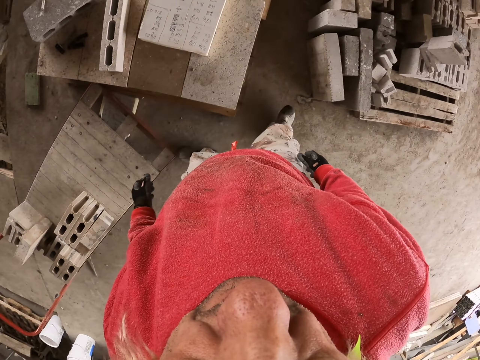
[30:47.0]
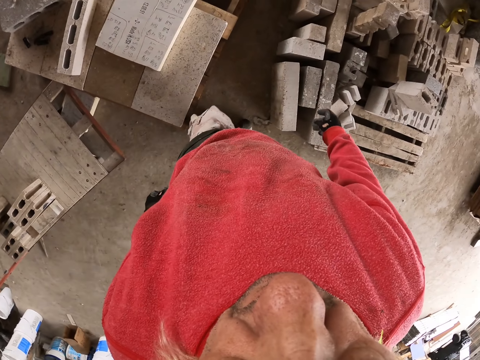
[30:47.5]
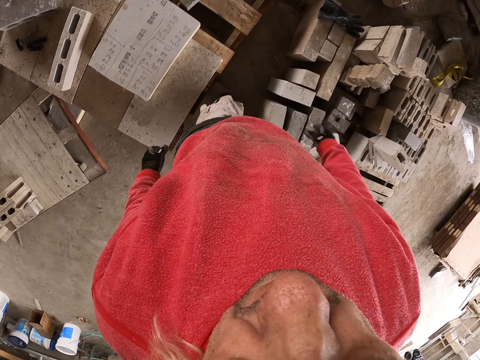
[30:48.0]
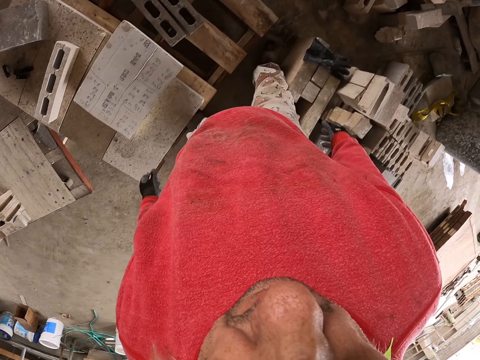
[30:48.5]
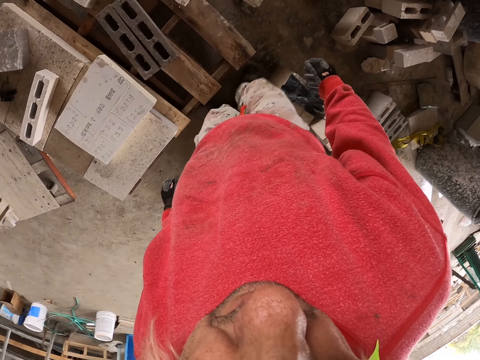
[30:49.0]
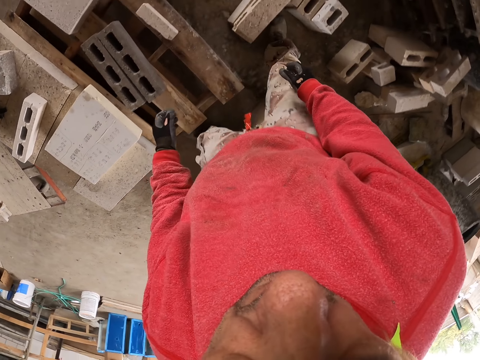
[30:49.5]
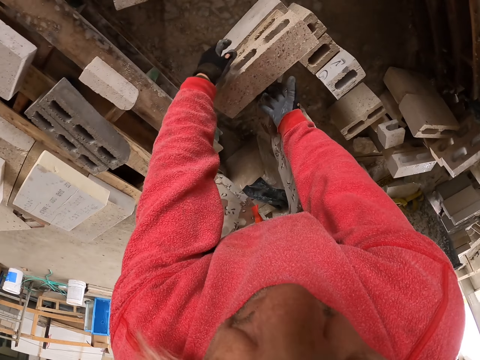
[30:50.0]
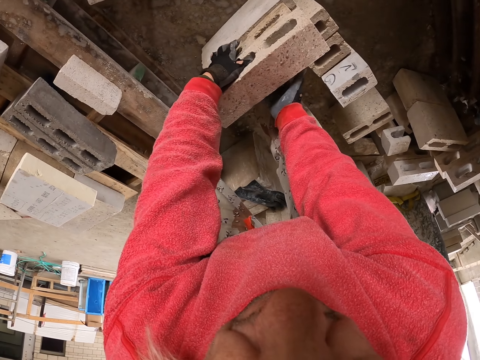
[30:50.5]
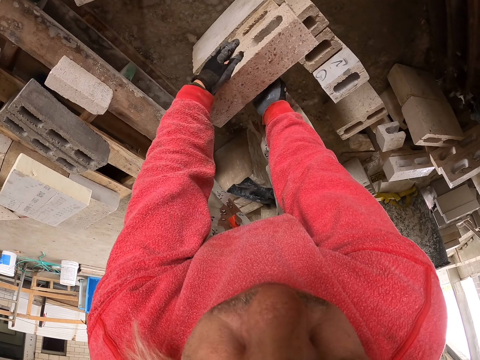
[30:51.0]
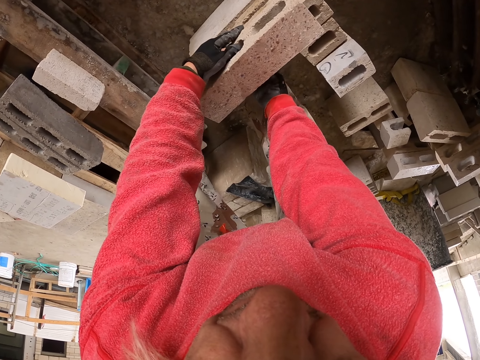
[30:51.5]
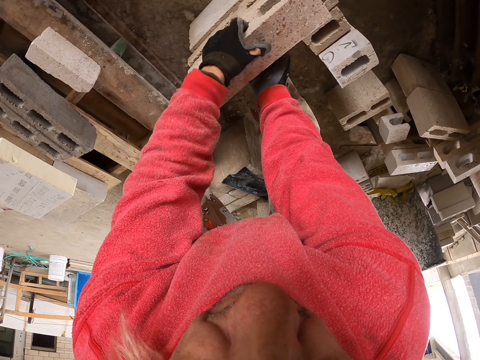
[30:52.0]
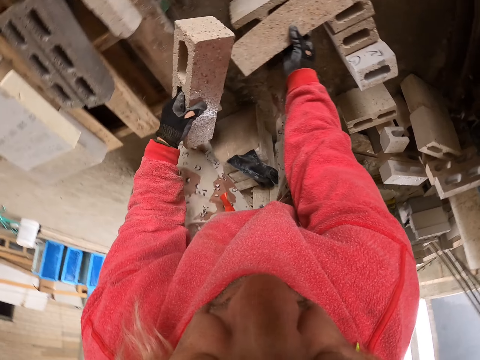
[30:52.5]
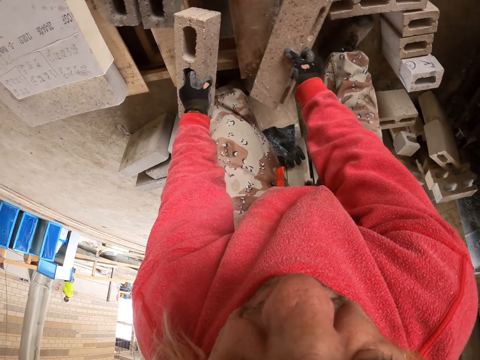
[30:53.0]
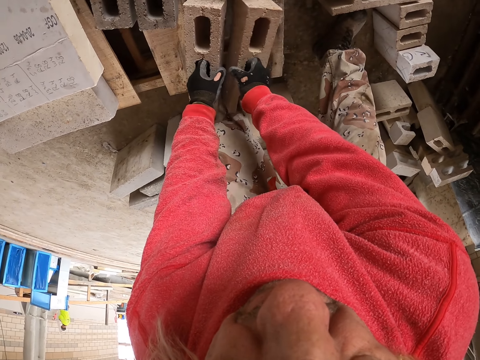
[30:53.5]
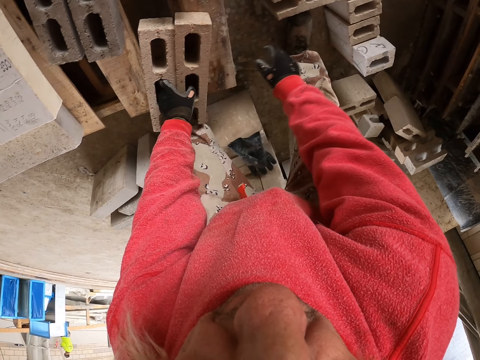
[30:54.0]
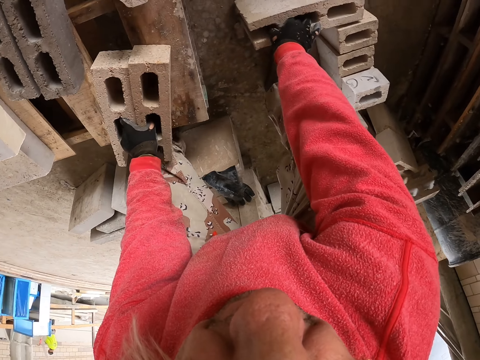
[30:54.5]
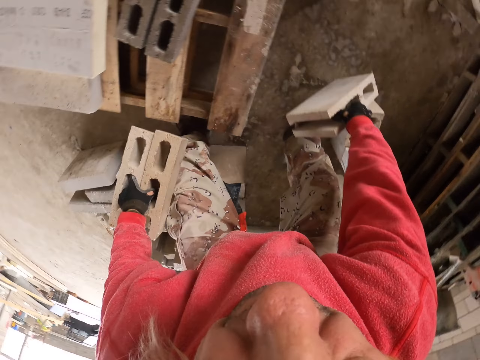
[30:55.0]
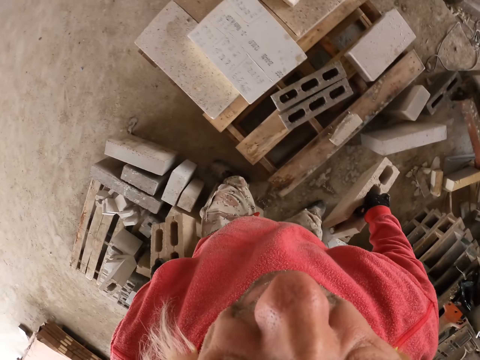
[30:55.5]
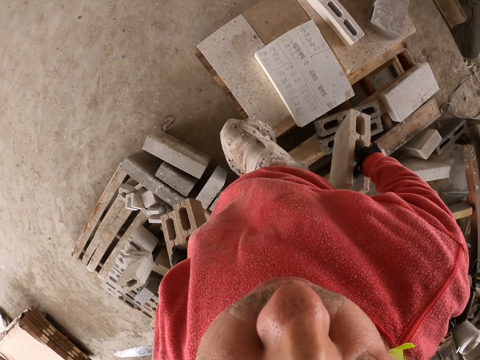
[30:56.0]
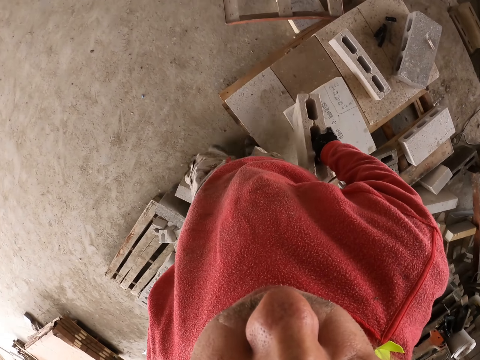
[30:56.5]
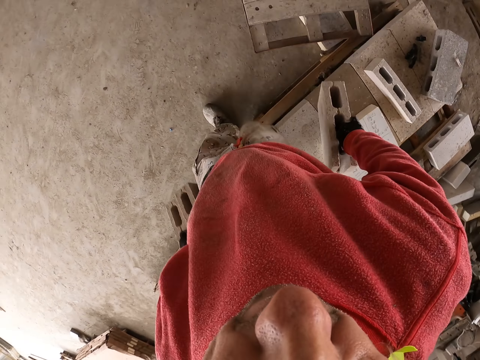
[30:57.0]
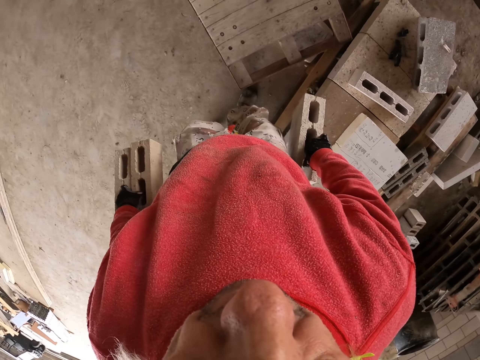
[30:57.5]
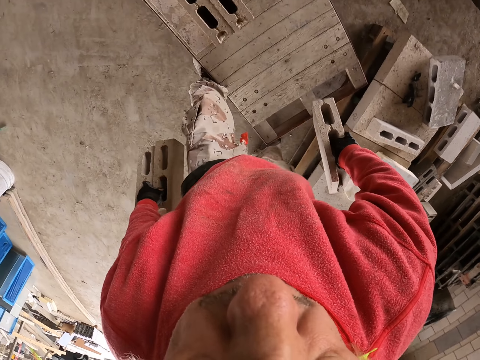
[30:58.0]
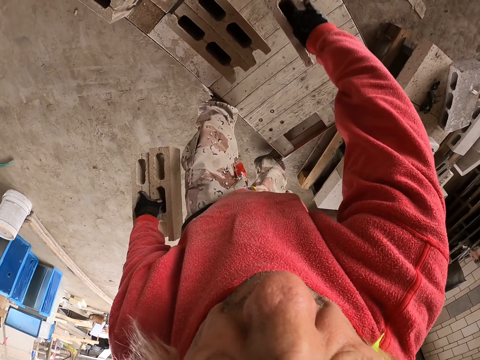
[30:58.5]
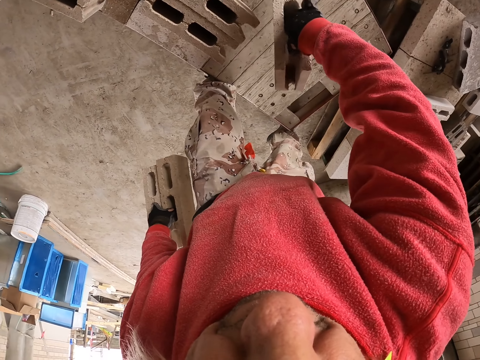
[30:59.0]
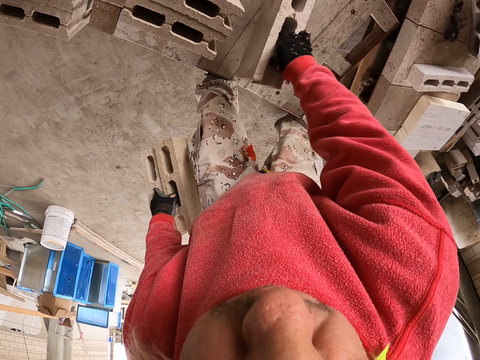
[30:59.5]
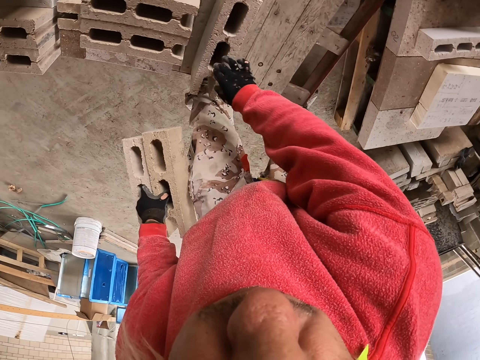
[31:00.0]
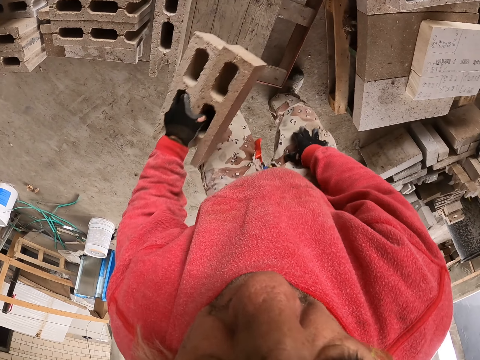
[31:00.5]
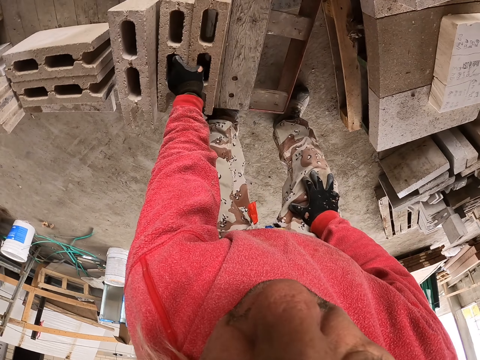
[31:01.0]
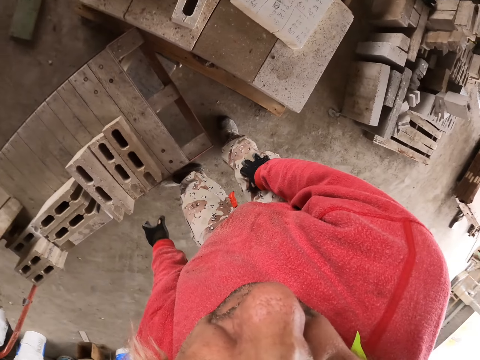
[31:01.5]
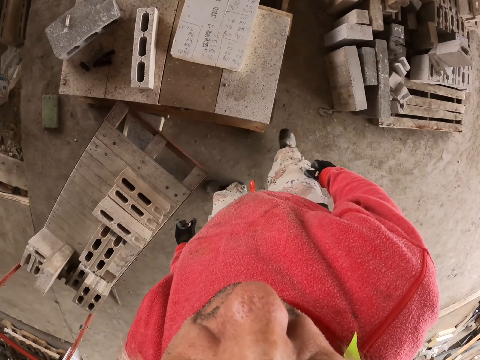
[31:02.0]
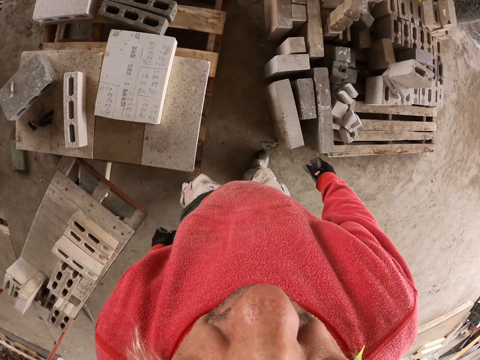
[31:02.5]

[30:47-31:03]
The camera wearer grabs the bricks. They walk. They touch the bricks. They put the bricks on the construction trolley.

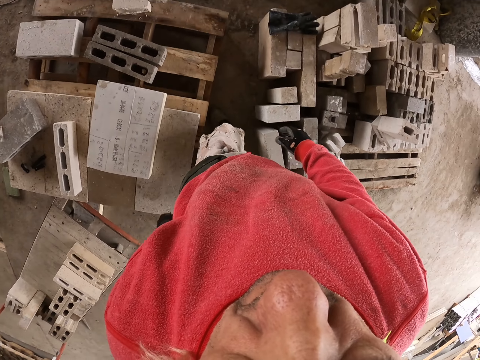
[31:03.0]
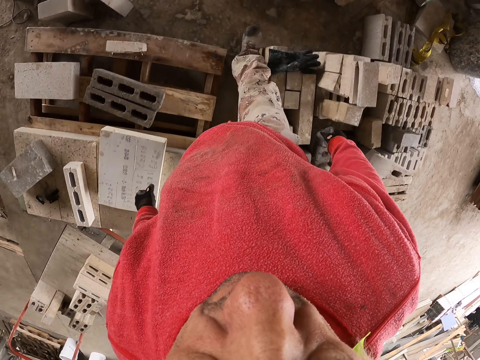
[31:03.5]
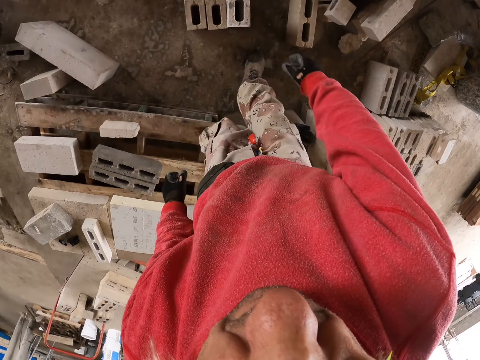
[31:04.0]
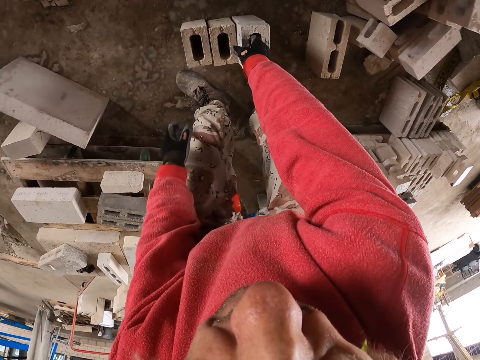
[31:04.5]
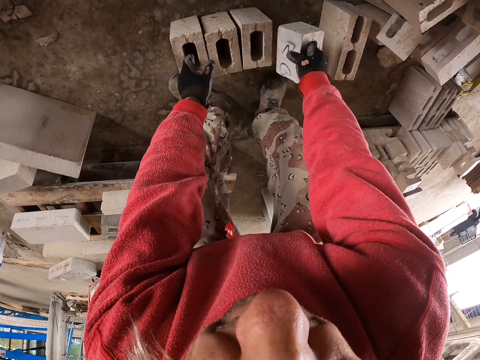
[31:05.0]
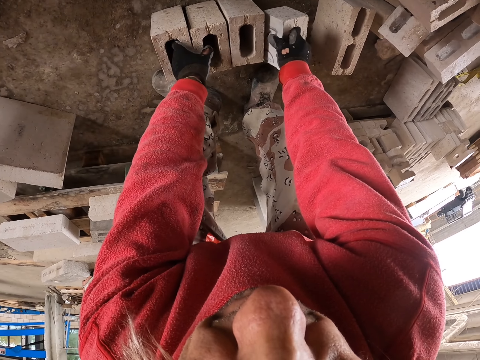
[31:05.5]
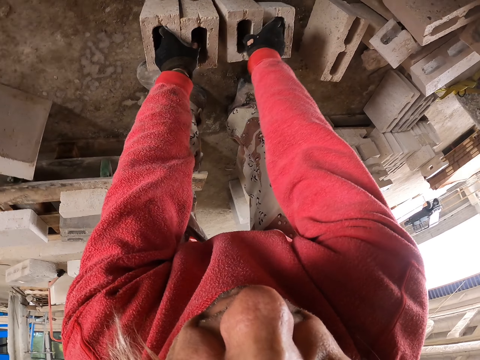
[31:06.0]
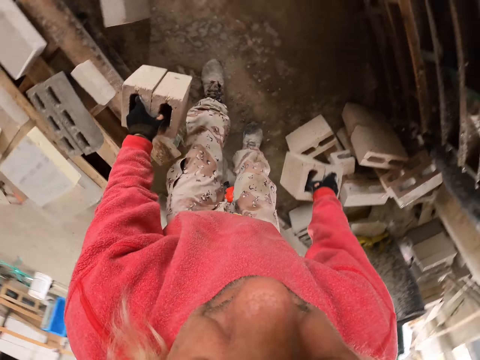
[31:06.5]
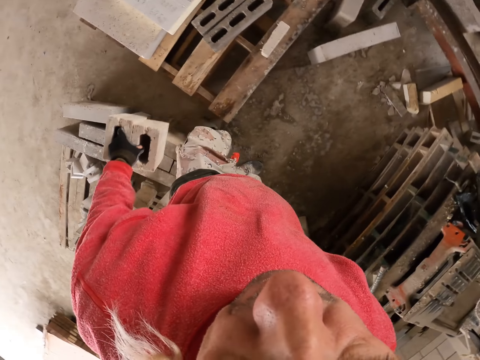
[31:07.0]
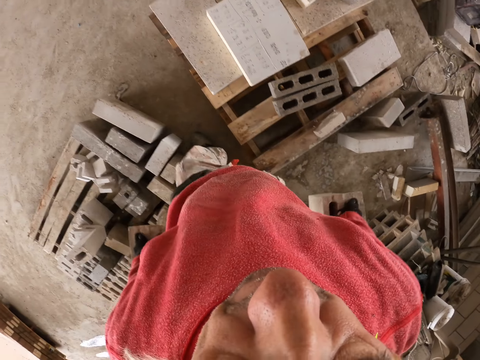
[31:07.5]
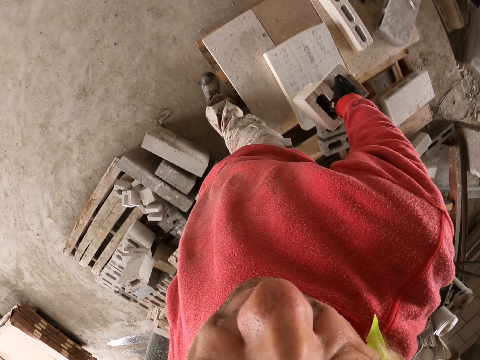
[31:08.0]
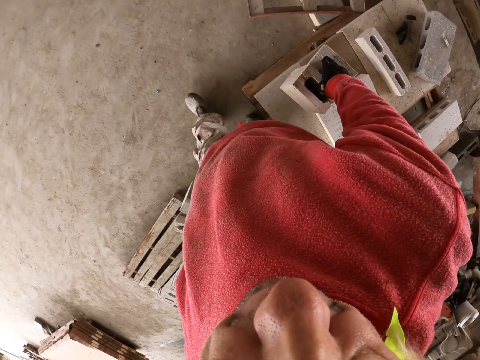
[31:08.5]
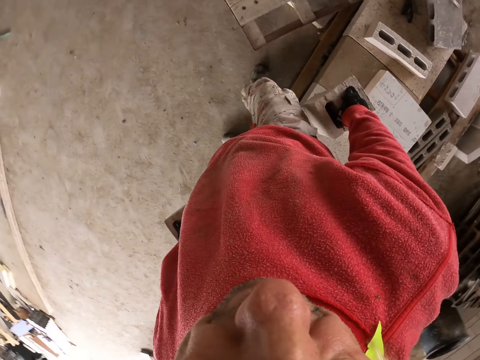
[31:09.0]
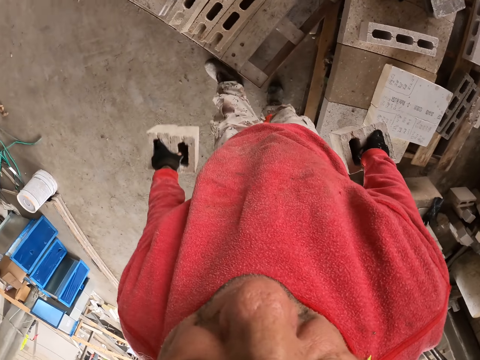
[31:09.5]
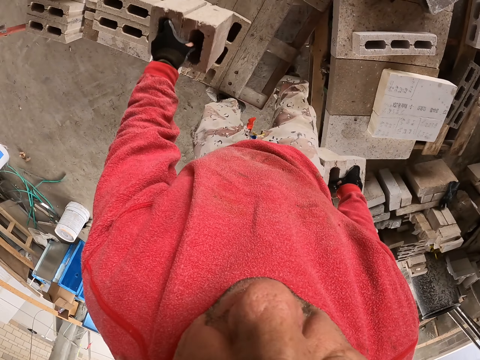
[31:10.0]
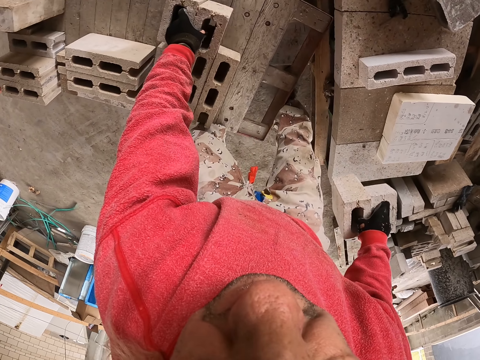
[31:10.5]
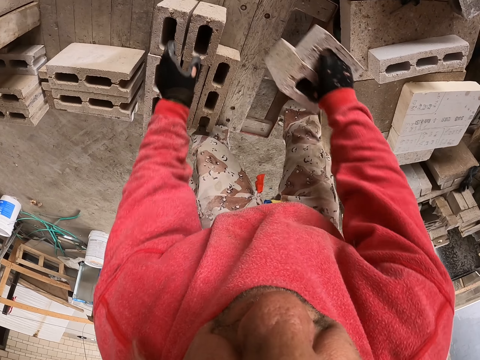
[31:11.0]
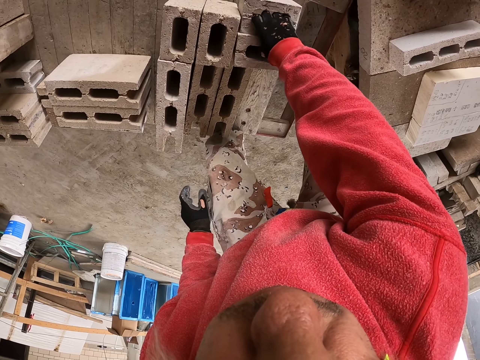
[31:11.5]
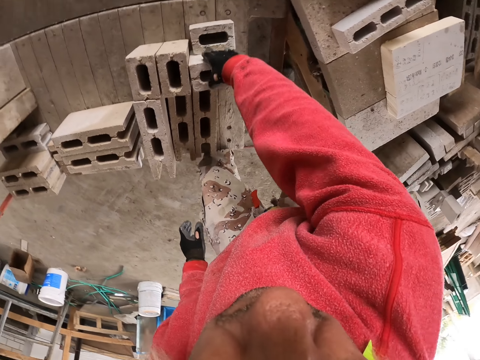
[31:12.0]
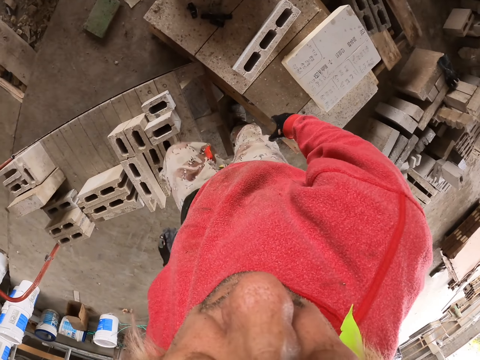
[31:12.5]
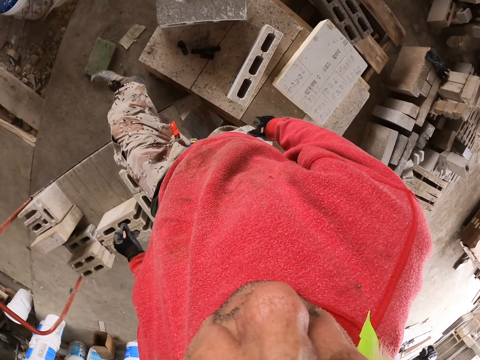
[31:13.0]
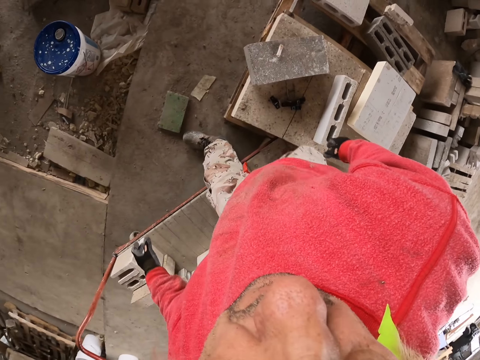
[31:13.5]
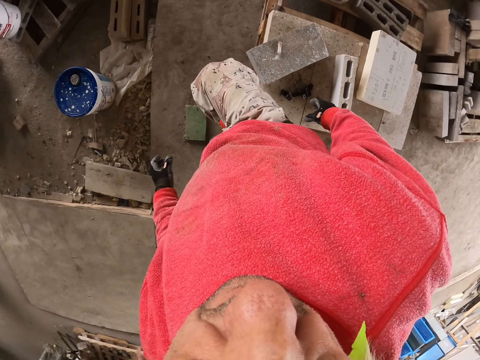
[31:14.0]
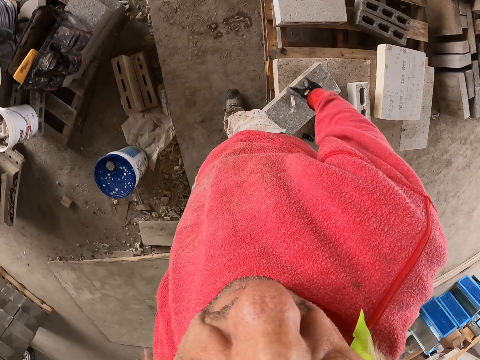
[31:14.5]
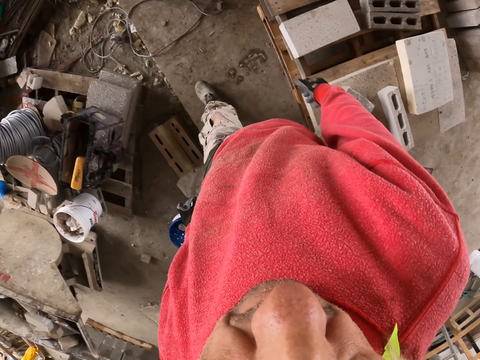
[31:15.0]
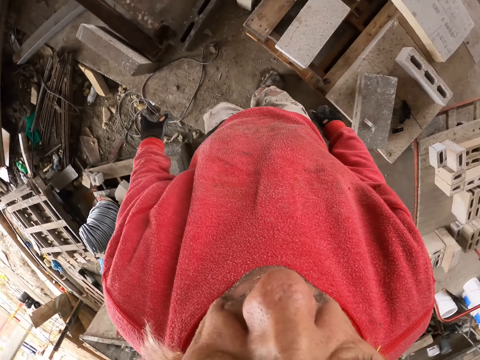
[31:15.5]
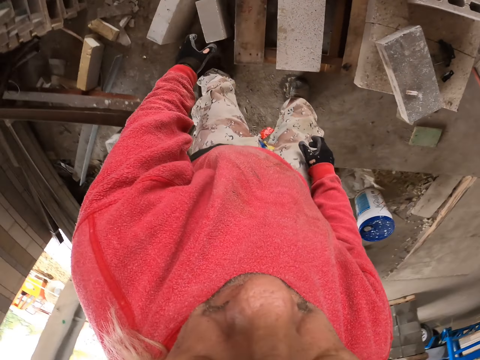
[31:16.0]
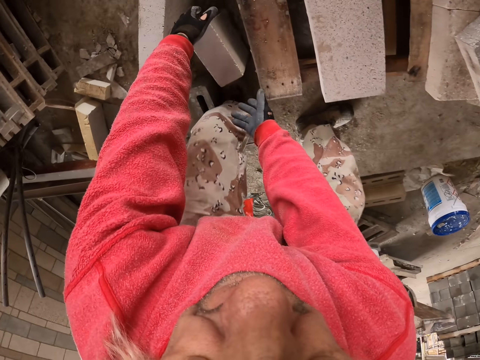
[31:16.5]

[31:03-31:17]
The camera wearer walks. They grab the bricks. They touch the bricks. They walk. They put the bricks on the construction trolley. They touch the bricks. They walk.
